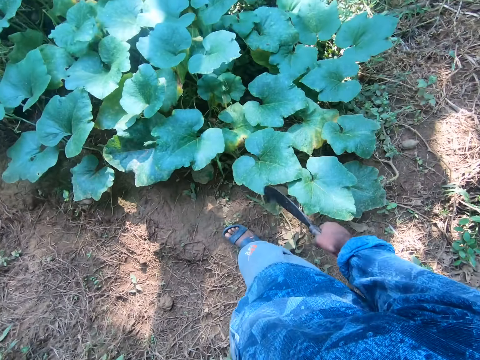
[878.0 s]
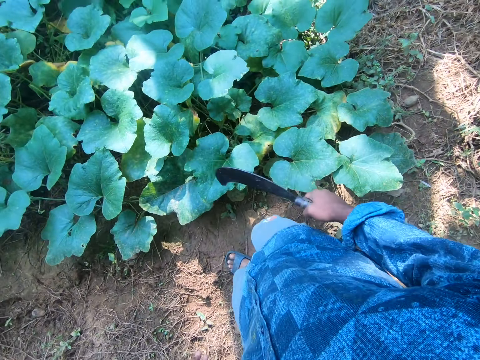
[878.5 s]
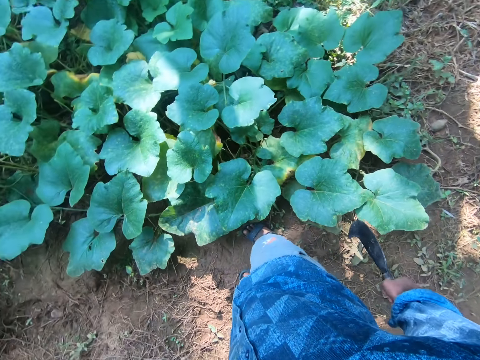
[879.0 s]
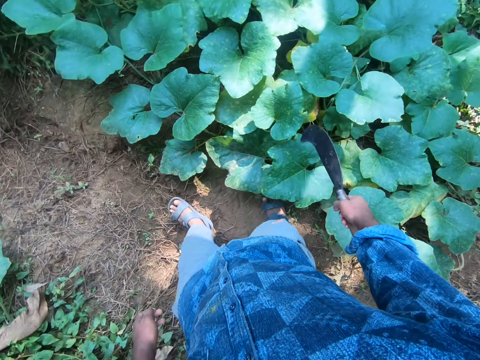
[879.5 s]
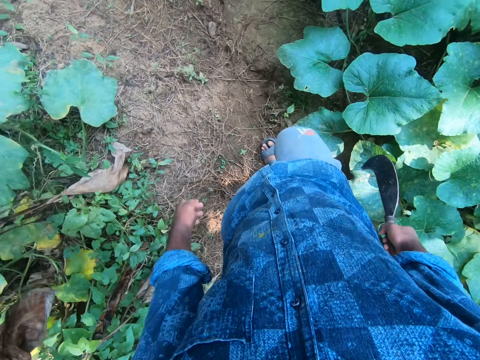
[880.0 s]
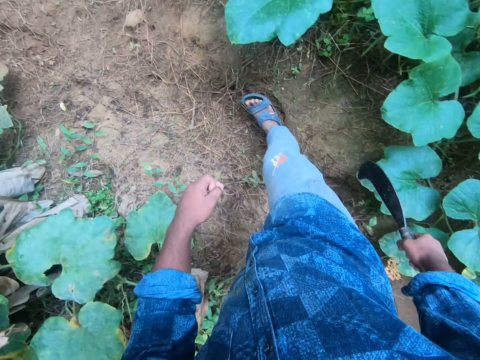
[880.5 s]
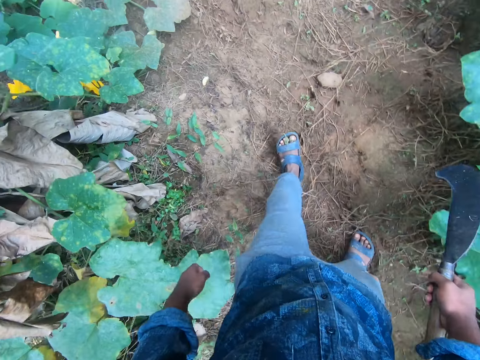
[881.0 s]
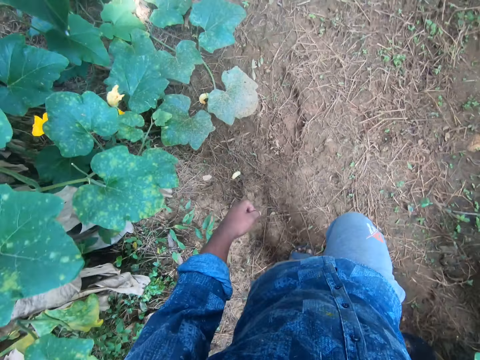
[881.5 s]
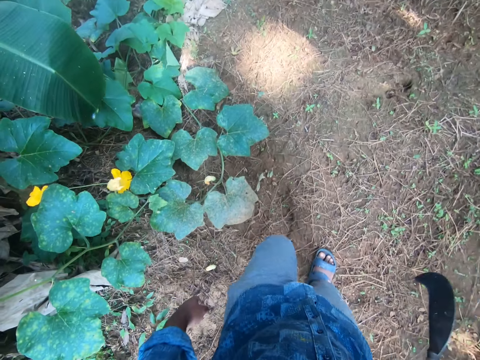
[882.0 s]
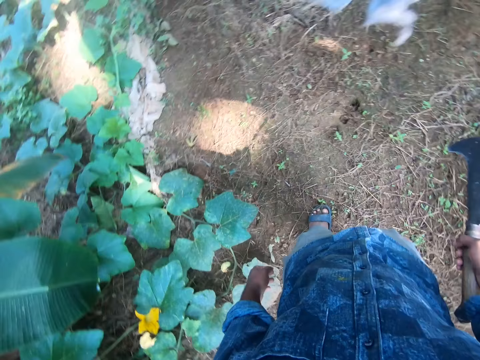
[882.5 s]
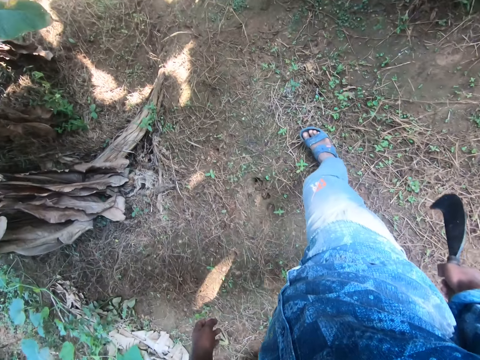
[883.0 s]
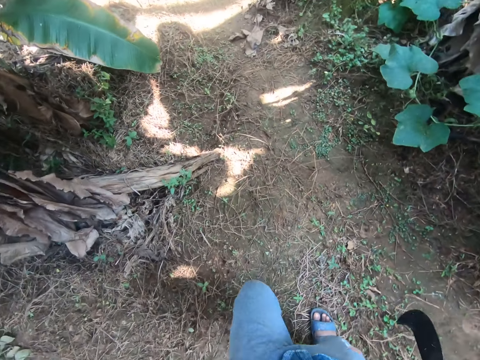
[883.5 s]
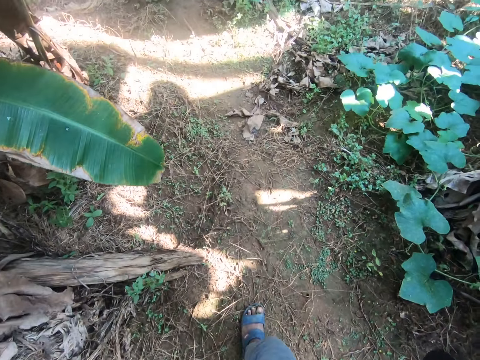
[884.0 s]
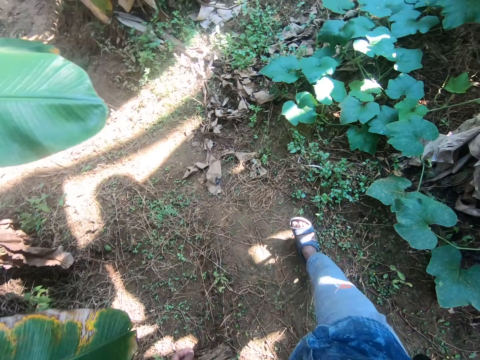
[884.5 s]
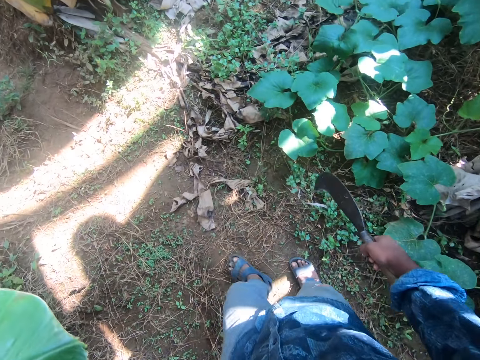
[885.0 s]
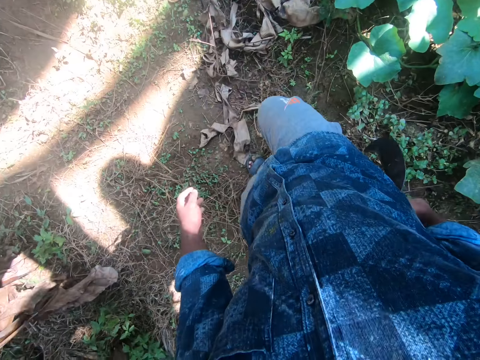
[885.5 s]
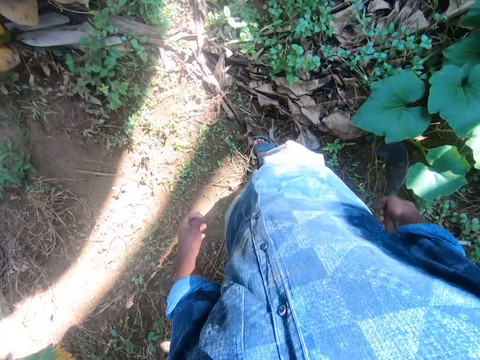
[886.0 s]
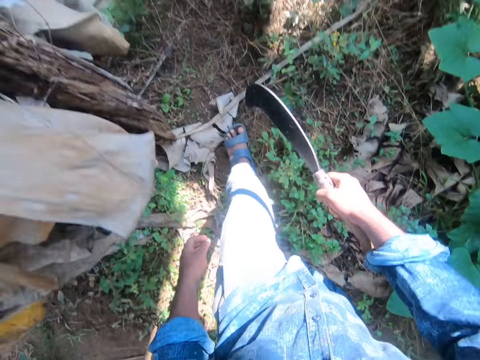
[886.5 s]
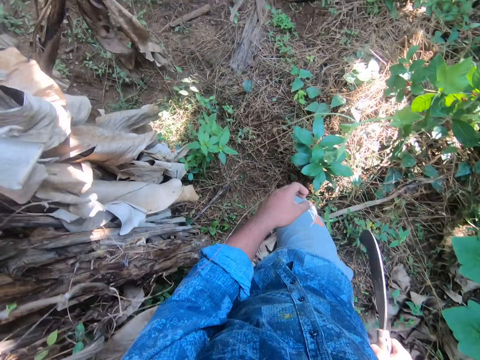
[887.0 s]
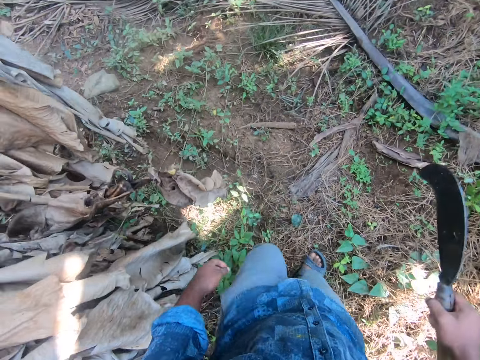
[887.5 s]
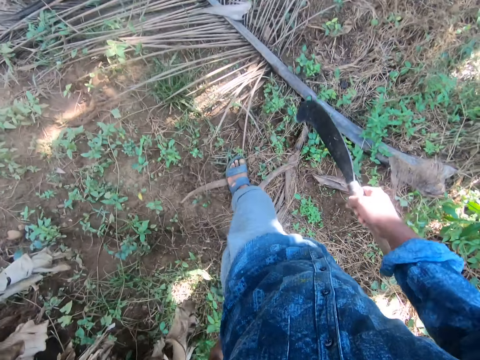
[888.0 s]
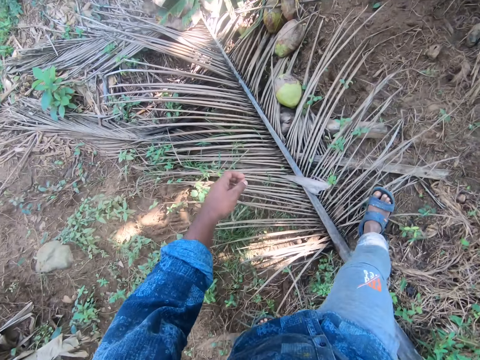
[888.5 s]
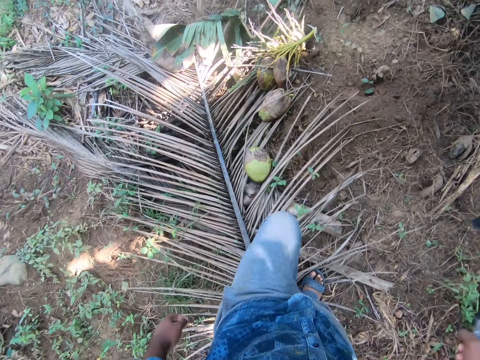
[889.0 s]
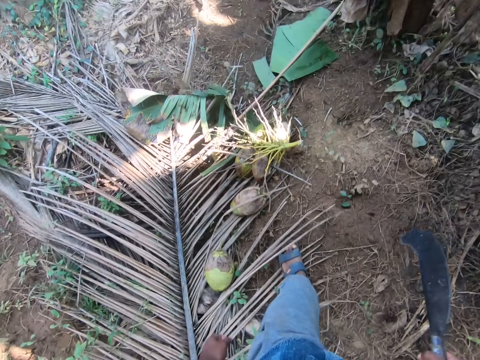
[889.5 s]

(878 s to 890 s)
The camera wearer stares around. They walk.

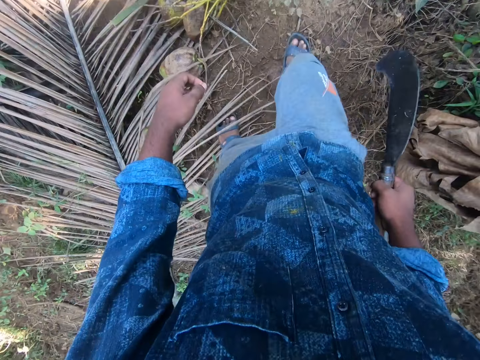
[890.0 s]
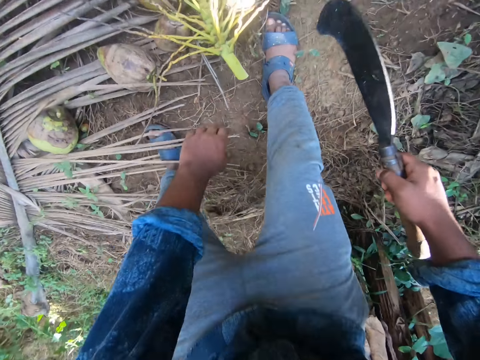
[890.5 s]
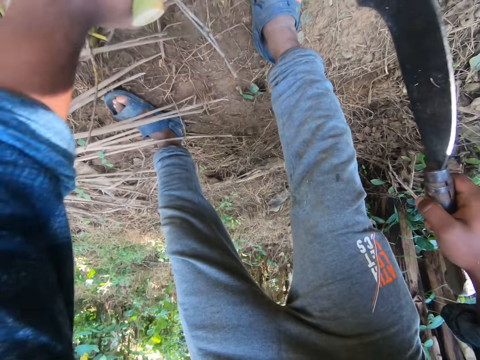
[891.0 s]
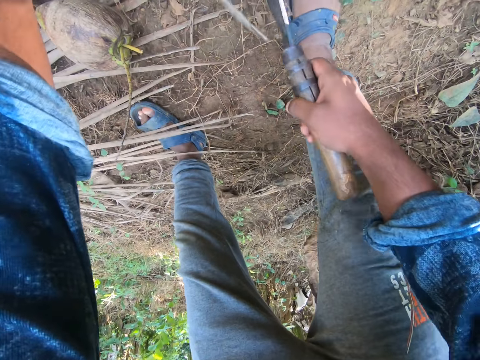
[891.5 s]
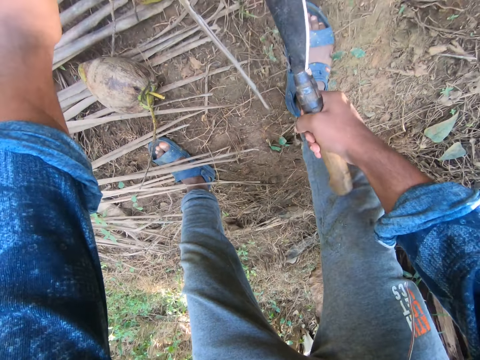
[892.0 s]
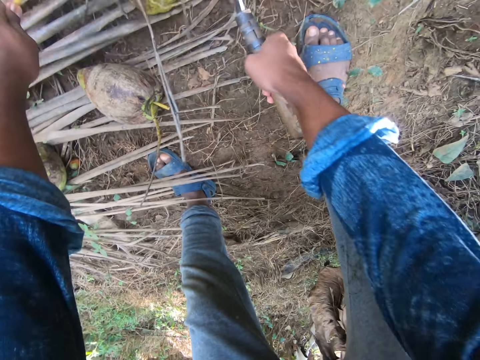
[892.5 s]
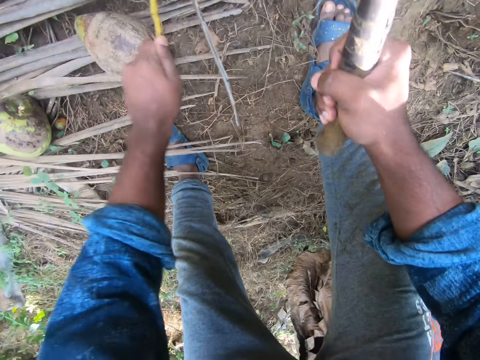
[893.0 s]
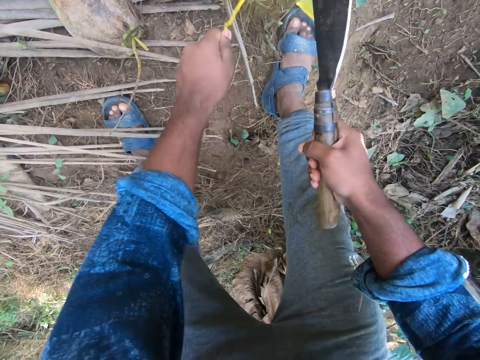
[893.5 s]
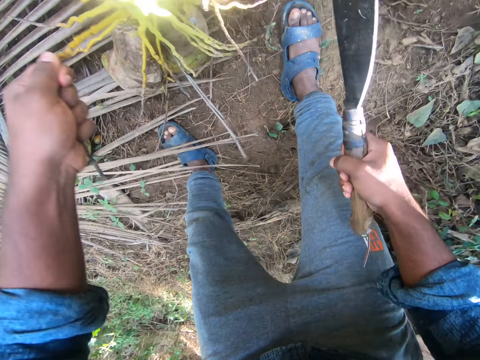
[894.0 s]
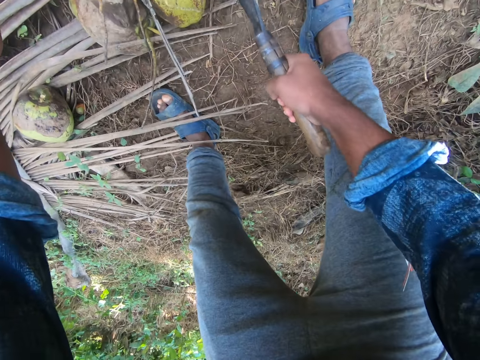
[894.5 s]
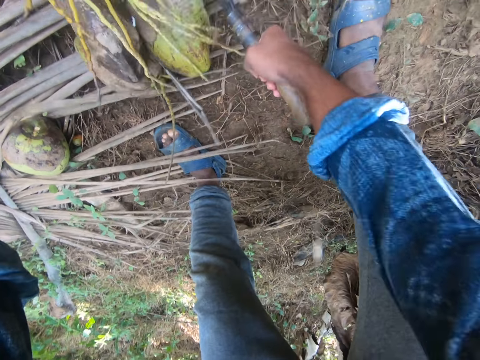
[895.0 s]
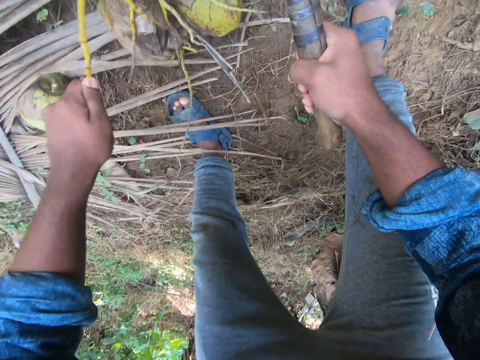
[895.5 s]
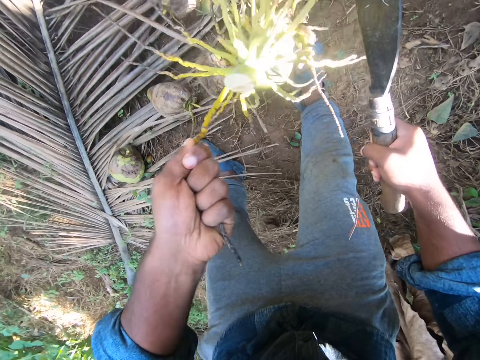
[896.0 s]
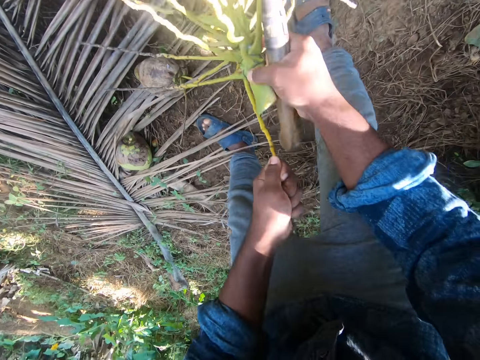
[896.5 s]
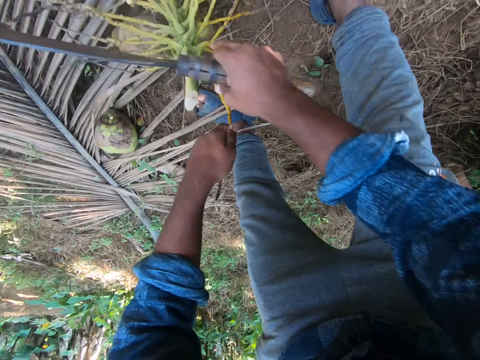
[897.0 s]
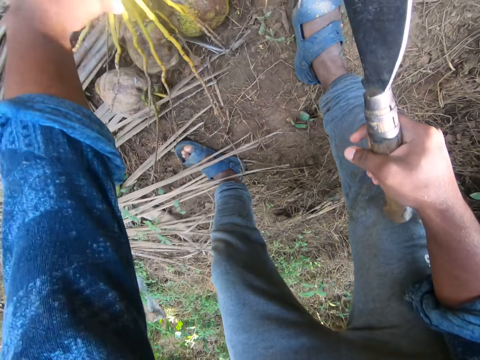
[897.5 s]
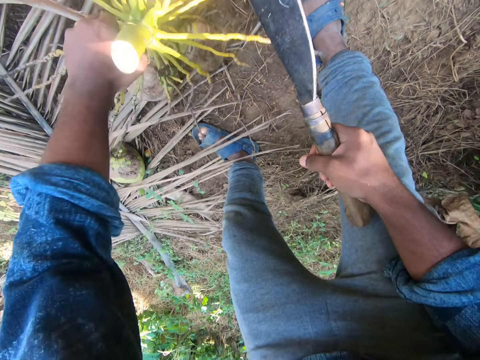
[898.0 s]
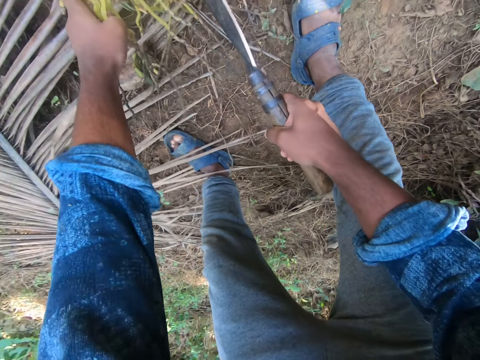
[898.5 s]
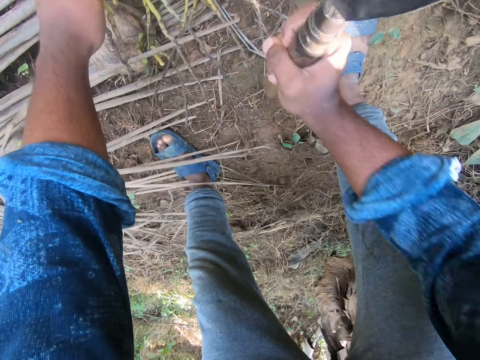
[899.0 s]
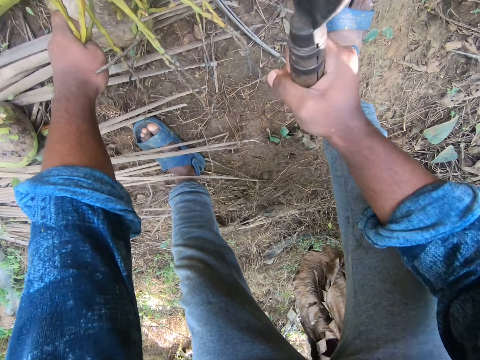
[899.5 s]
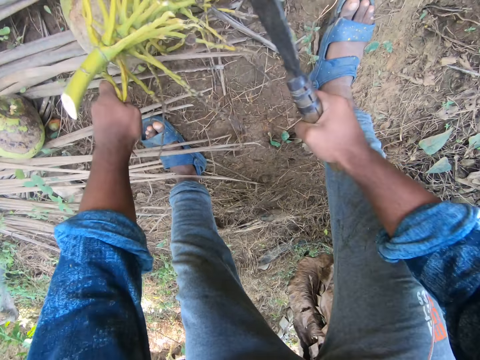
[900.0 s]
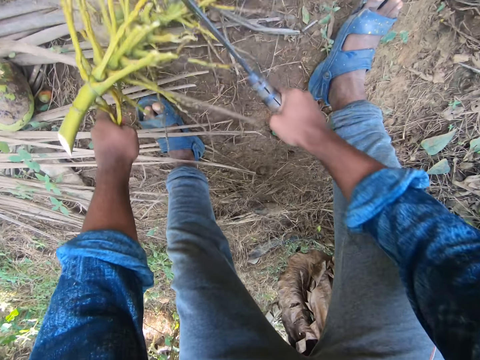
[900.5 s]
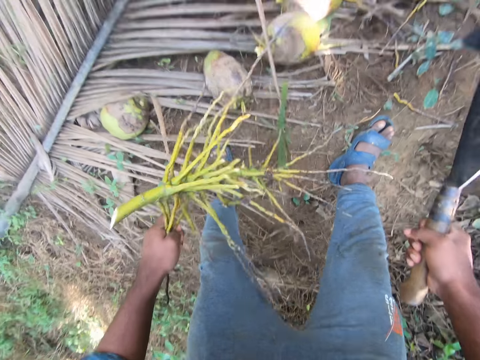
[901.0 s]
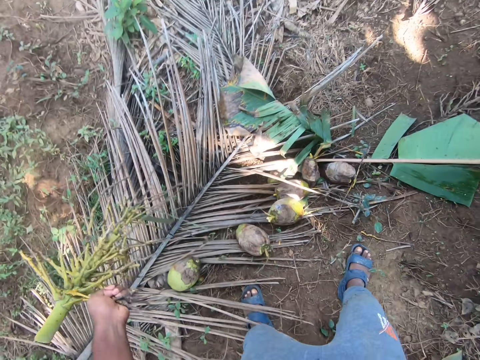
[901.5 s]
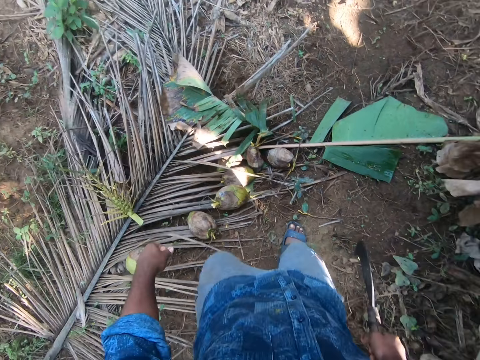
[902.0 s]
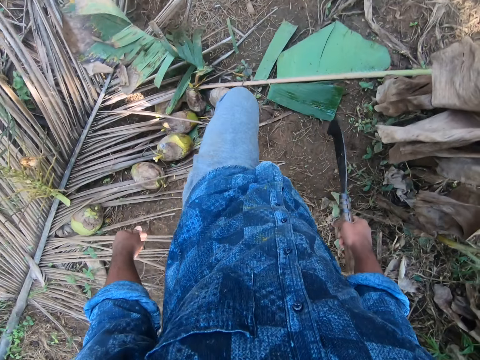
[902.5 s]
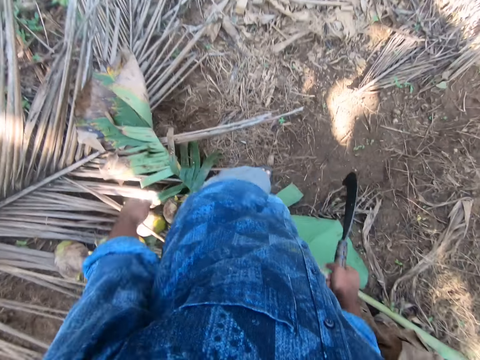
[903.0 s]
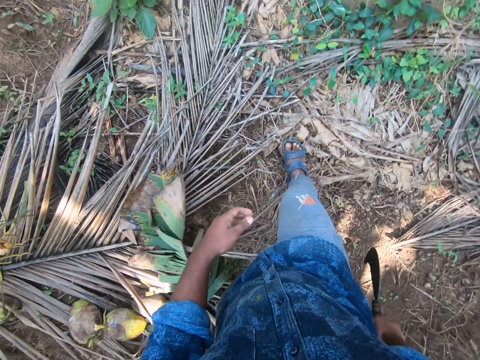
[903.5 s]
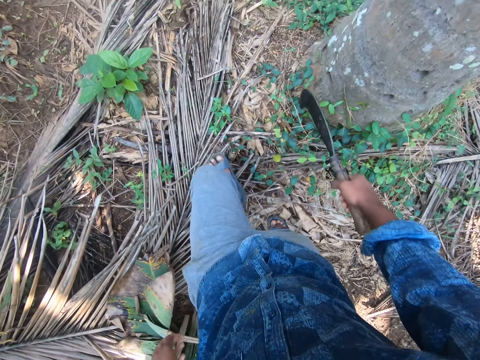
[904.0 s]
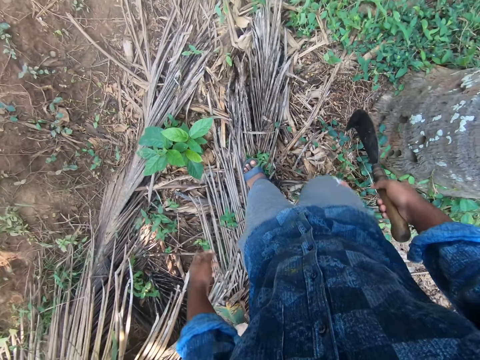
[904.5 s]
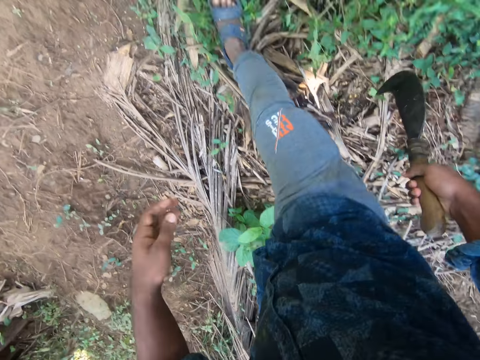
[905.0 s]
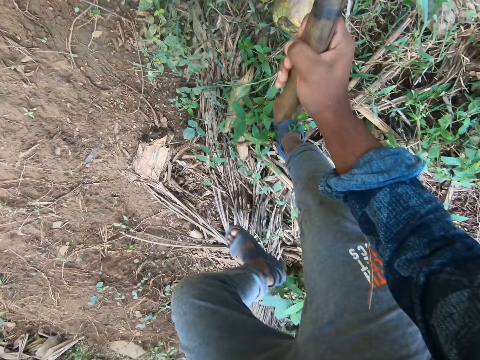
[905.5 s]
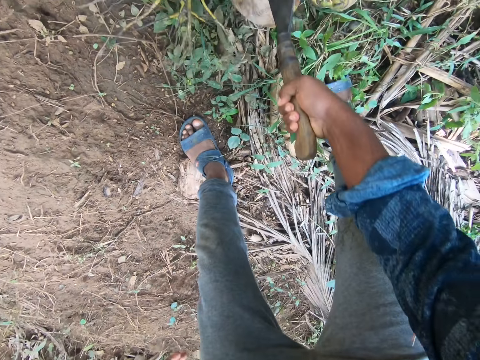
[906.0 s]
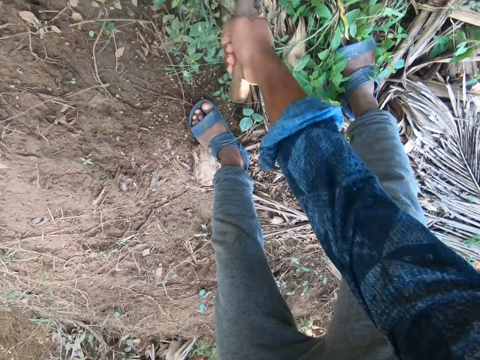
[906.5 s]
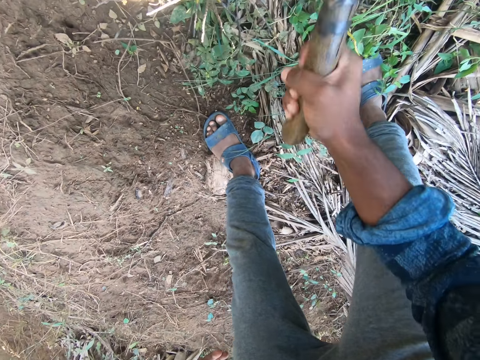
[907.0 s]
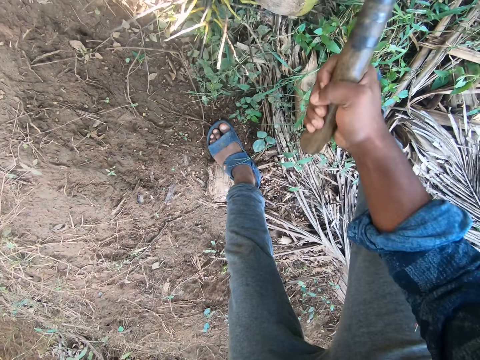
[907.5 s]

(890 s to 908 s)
The camera wearer bends the body. He holds a coconut stalk or peduncle on the ground with his left hand. He chops at the coconut stalk in his left hand with the sickle in his right hand. He lifts the coconut stalk from the ground with his left hand. He drops the coconut stalk on the ground with both hands. He holds the coconut stalk on the ground with his left hand. He chops at the coconut stalk in his left hand with the sickle in his right hand. He lifts the peduncle from the ground with the left hand. He drops the coconut stalk on the ground with his left hand. He walks away from the coconut stalk on the ground. He chops some coconuts on the ground with the sickle in his right hand.
